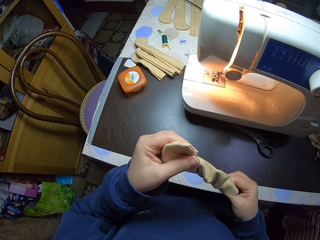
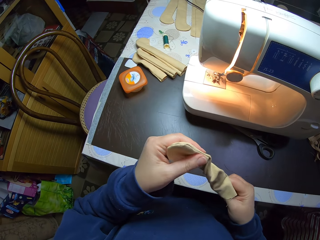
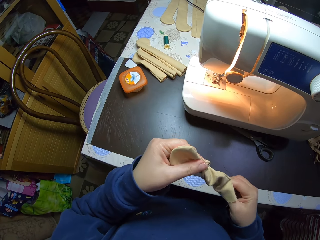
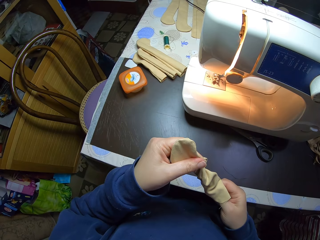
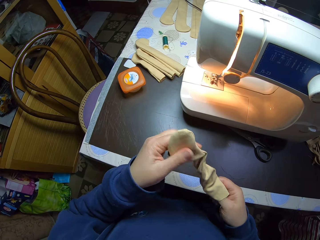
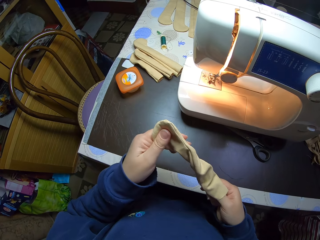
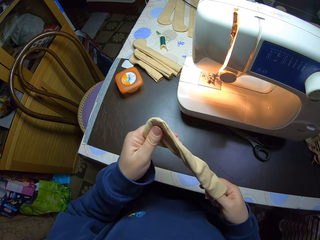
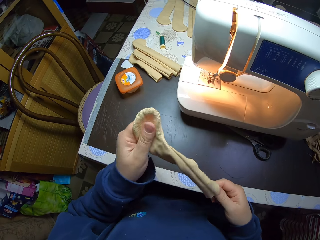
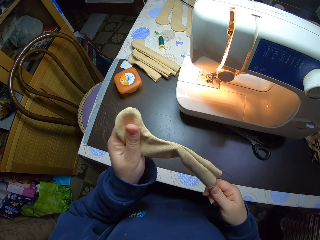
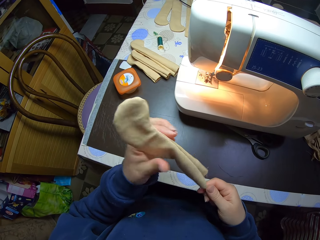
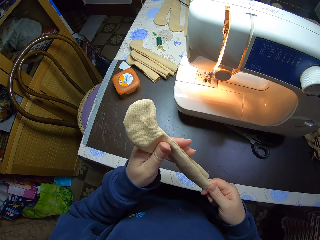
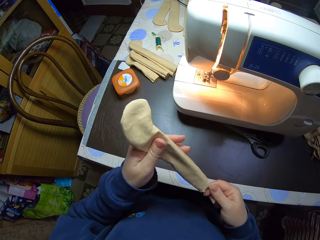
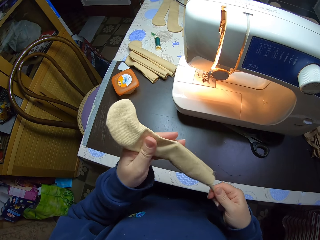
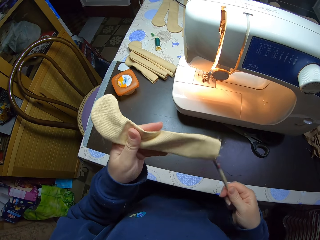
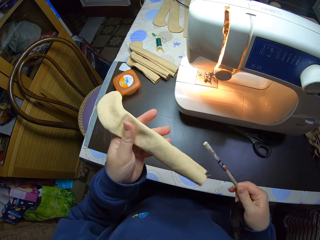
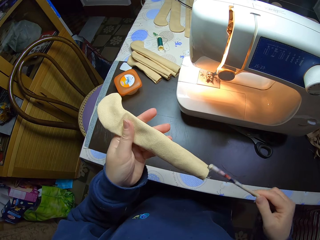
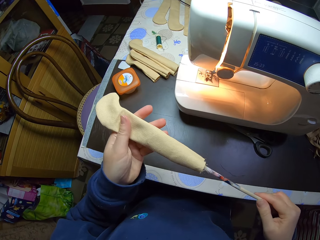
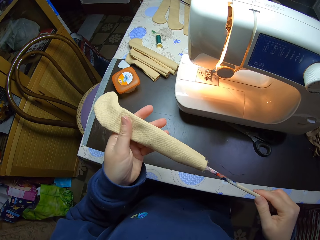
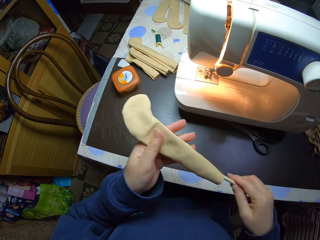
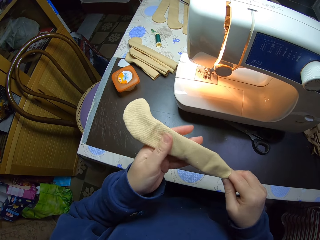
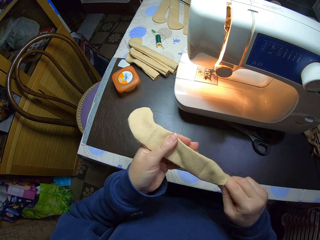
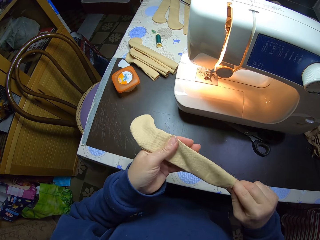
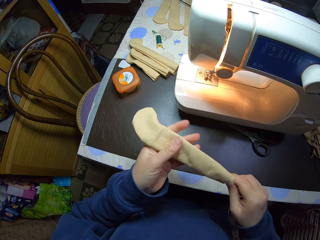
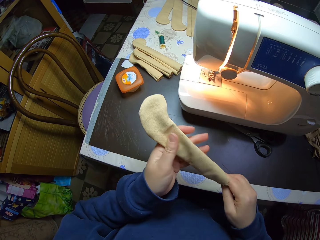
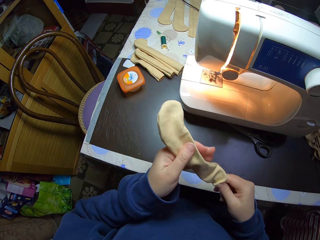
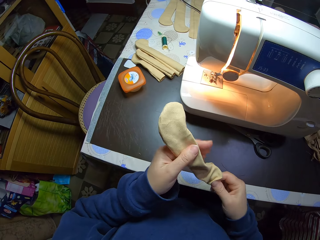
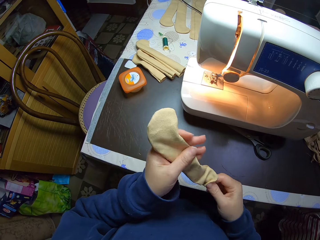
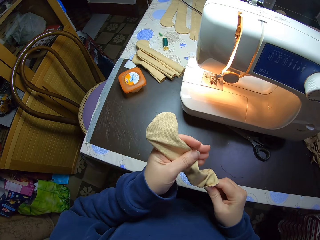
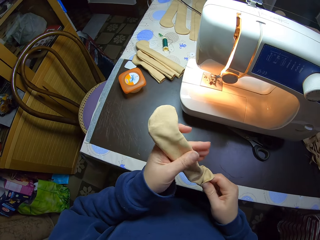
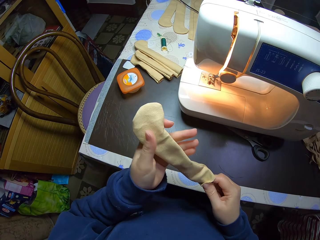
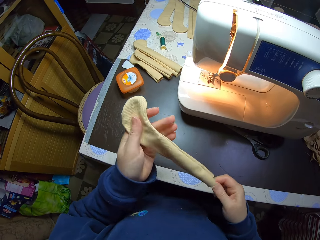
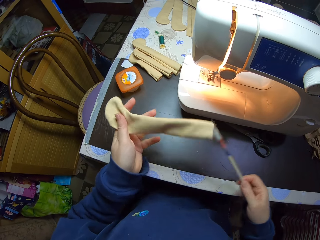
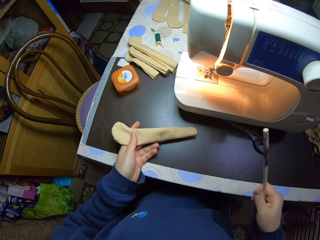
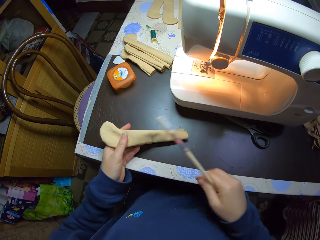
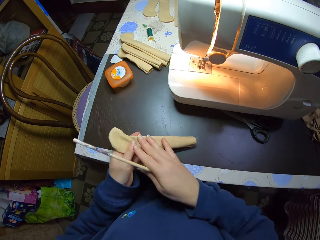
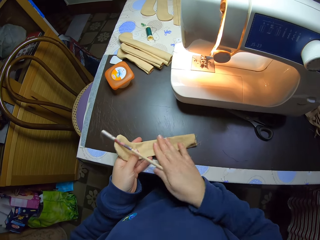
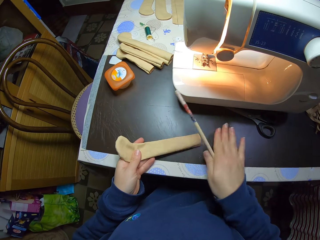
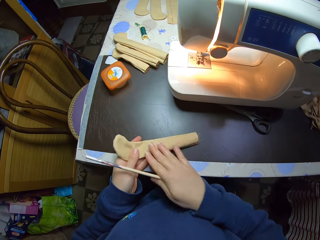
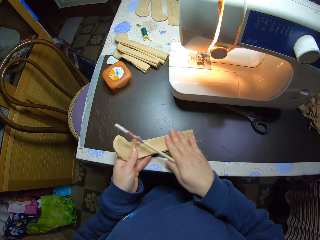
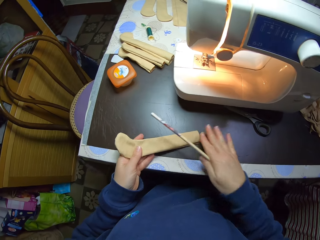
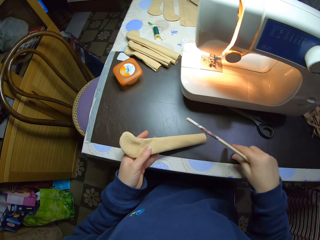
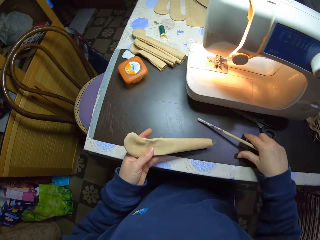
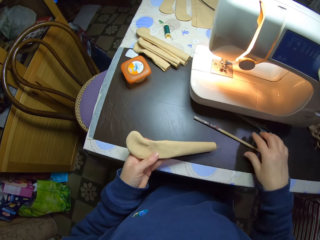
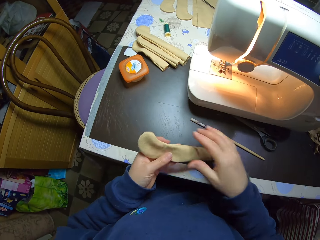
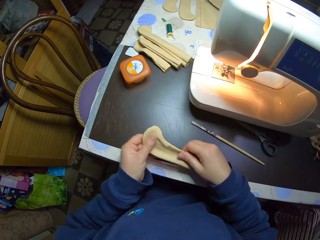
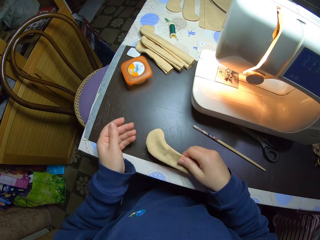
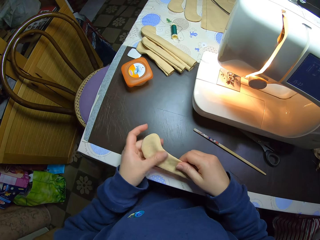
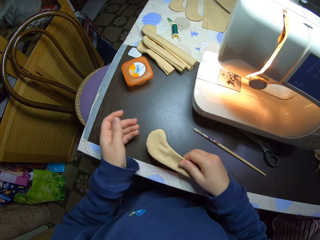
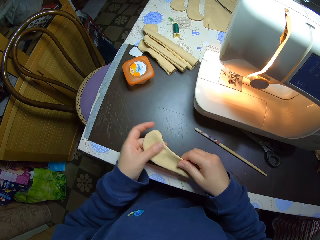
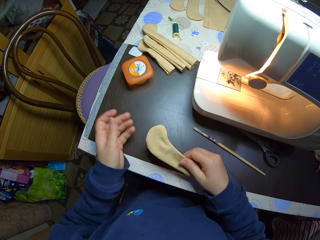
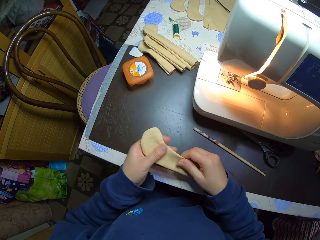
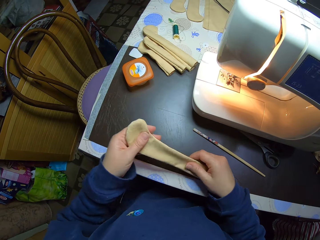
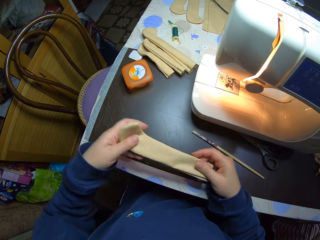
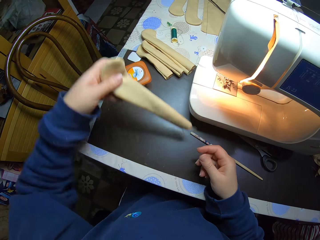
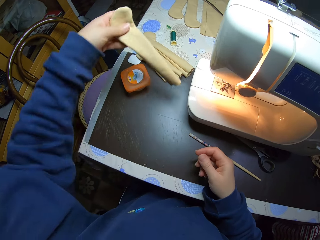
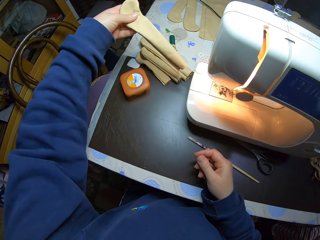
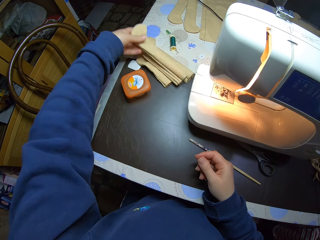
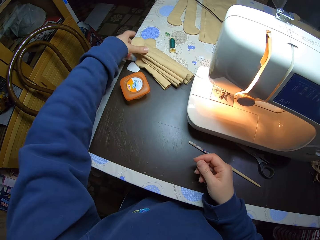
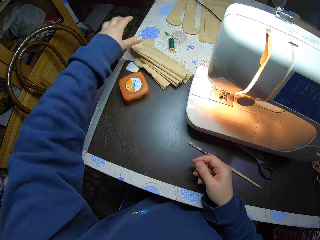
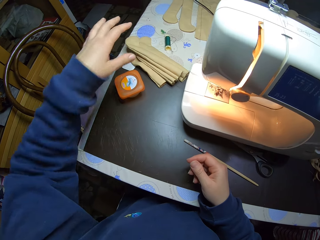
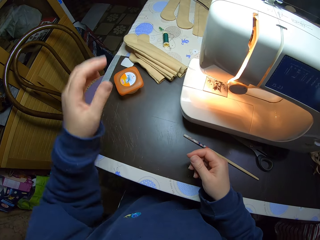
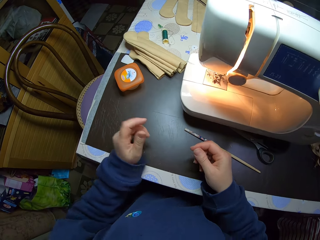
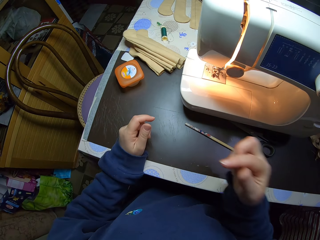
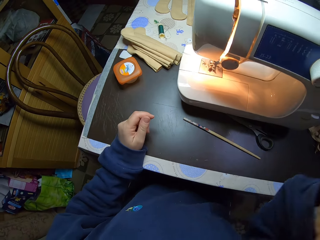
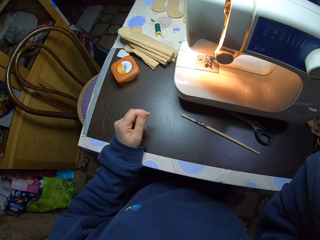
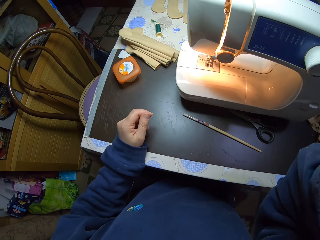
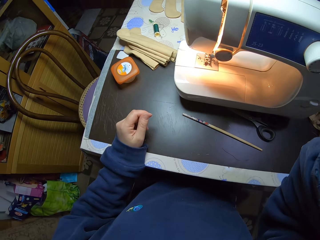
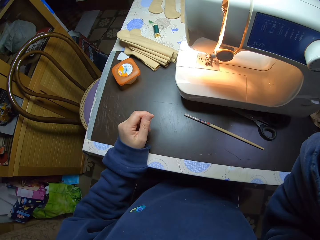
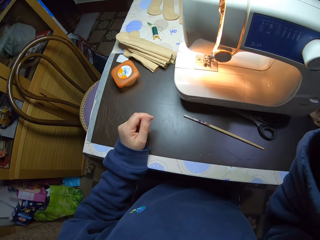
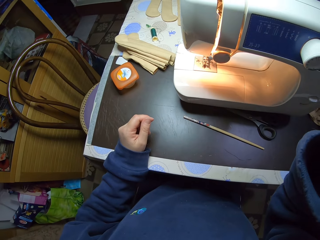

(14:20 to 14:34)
The camera wearer removes the pencil from the cloth or pencil bag with his right hand. He holds the pencil in his right hand. He holds the cloth in his left hand. He inserts the pencil in his right hand in the cloth in his left hand. He removes the pencil from the cloth with his right hand. He drops the cloth in his left hand on the table. He stretches the cloth in his left hand on the table with his right hand. He drops the pencil in his right hand on the table. He passes the pencil bag to the right hand. He holds the cloth with both hands. He straightens the pencil bag. He passes the pencil bag to the left hand. He drops the cloth on a cloth on the table with his left hand. He places both hands on the table. He adjusts the camera. He touches his face with his right hand.
